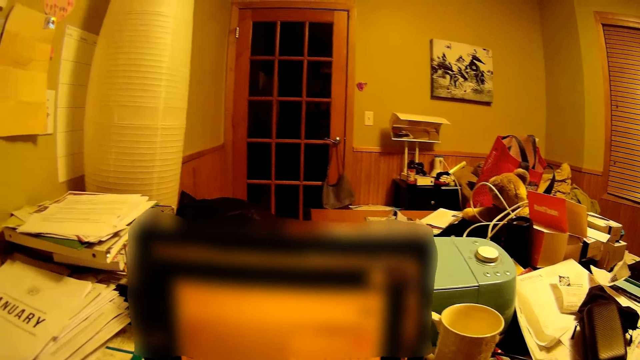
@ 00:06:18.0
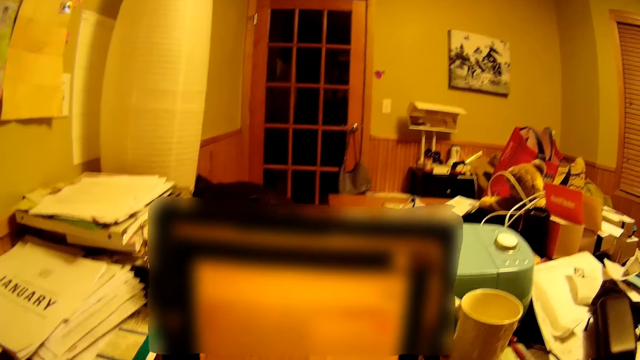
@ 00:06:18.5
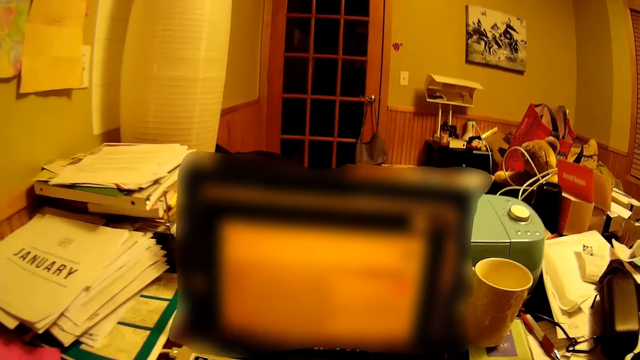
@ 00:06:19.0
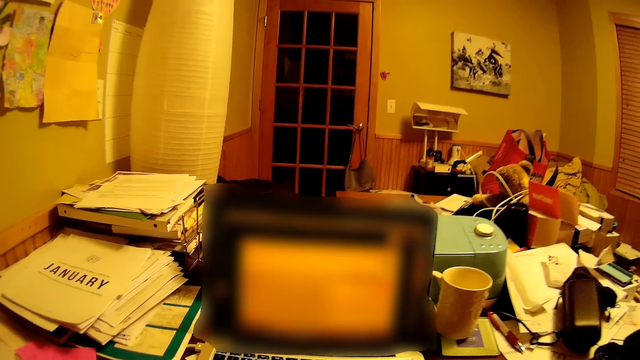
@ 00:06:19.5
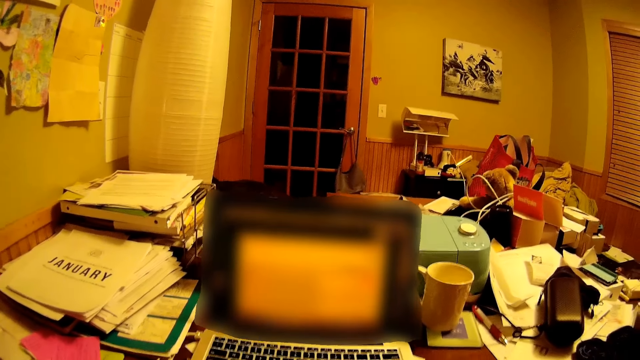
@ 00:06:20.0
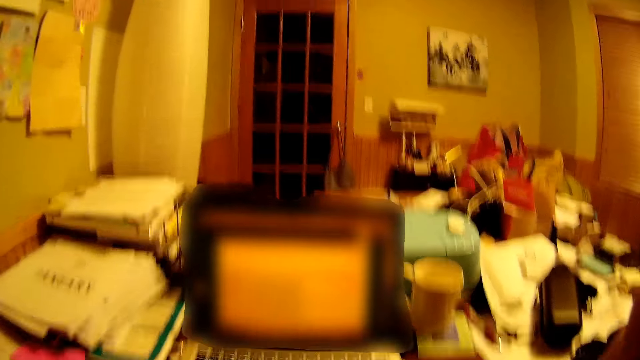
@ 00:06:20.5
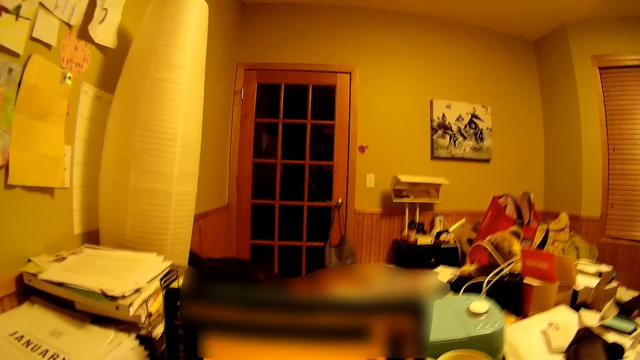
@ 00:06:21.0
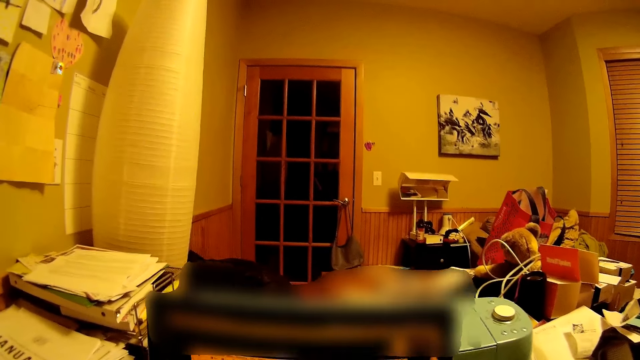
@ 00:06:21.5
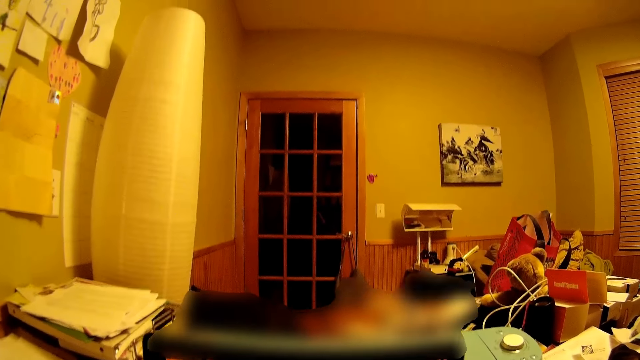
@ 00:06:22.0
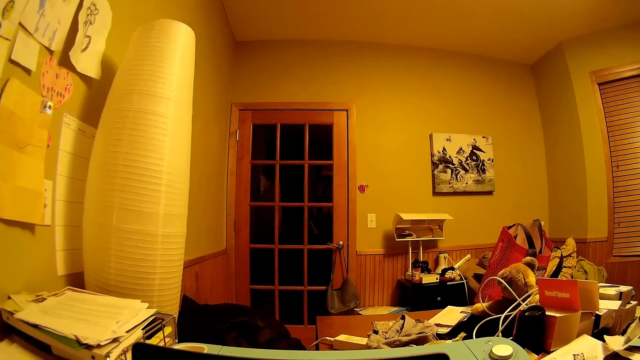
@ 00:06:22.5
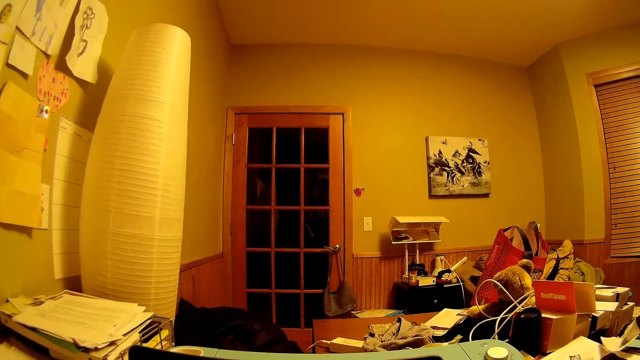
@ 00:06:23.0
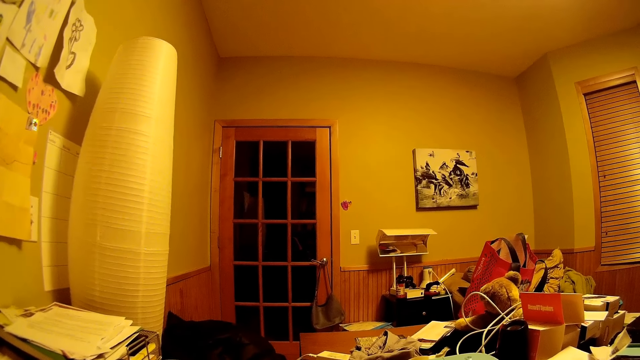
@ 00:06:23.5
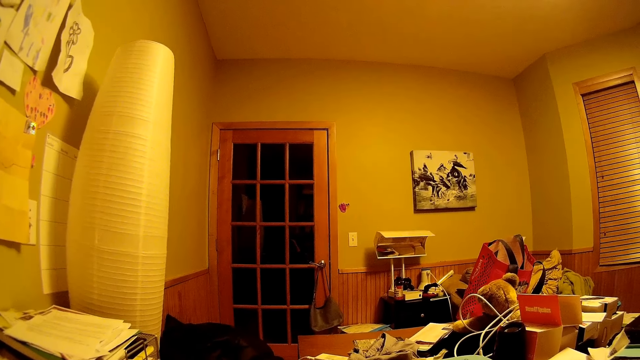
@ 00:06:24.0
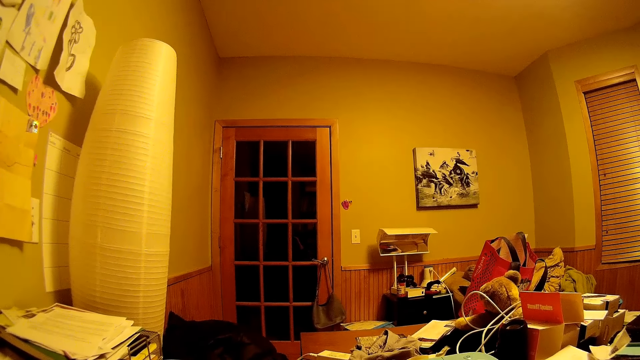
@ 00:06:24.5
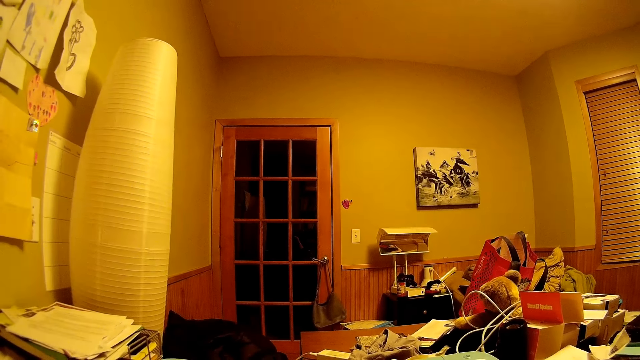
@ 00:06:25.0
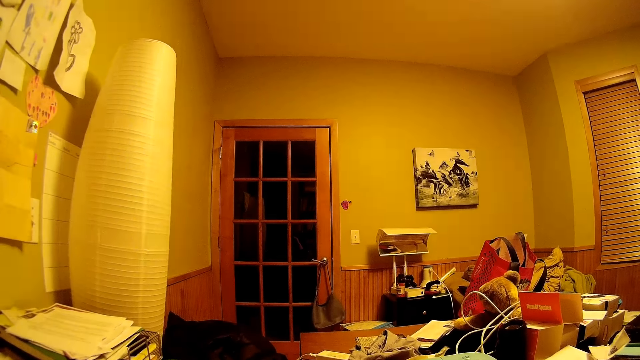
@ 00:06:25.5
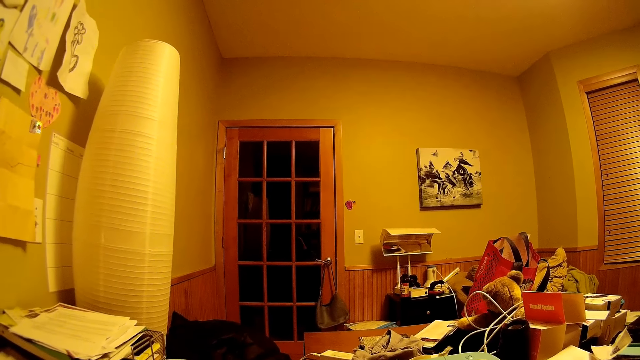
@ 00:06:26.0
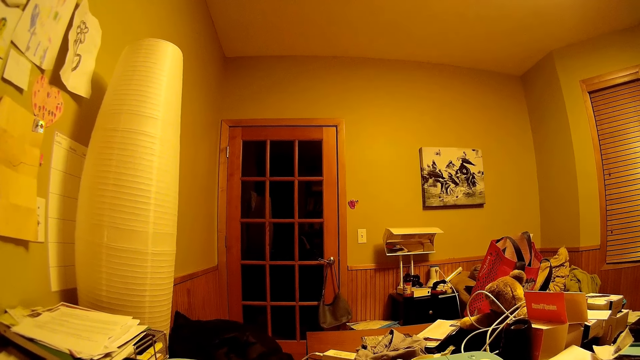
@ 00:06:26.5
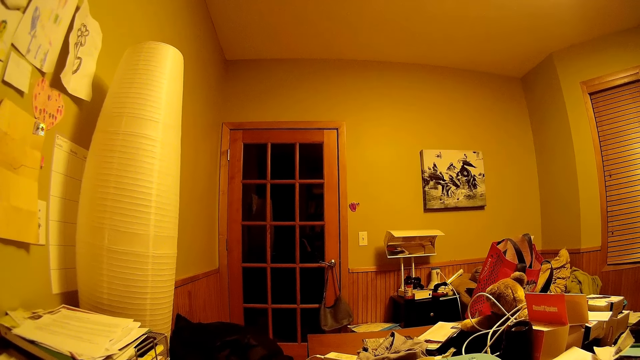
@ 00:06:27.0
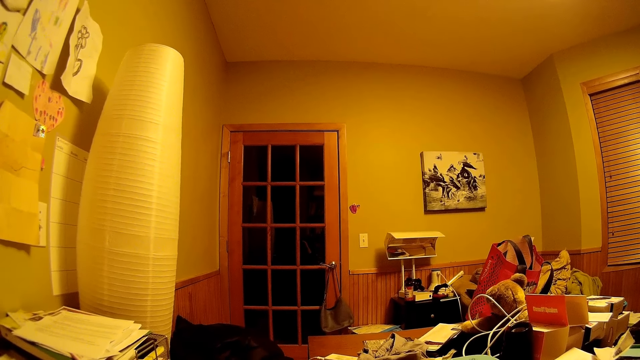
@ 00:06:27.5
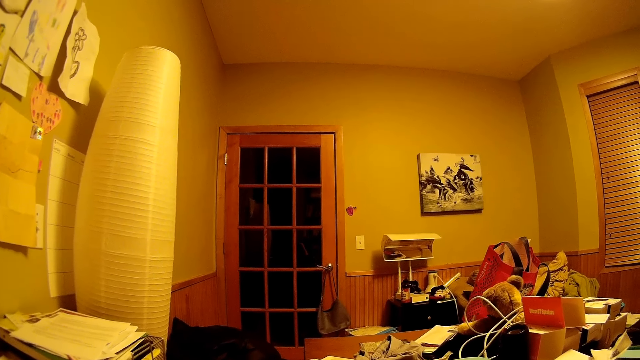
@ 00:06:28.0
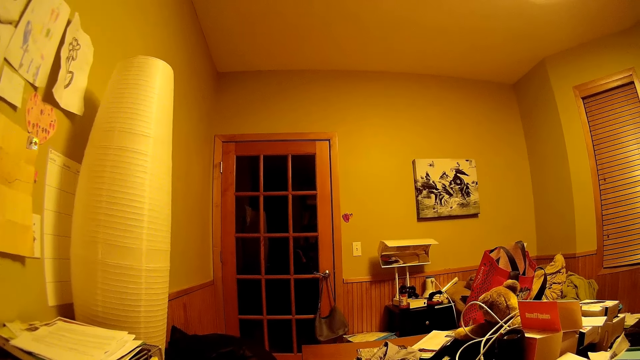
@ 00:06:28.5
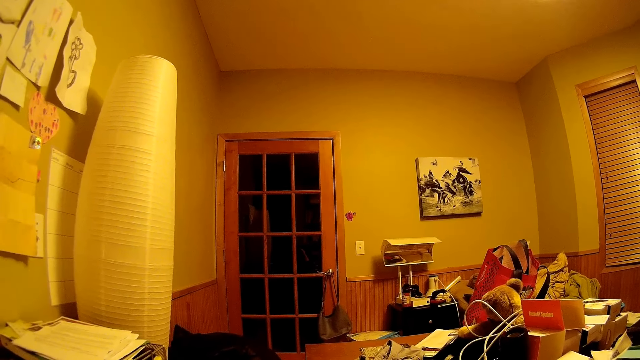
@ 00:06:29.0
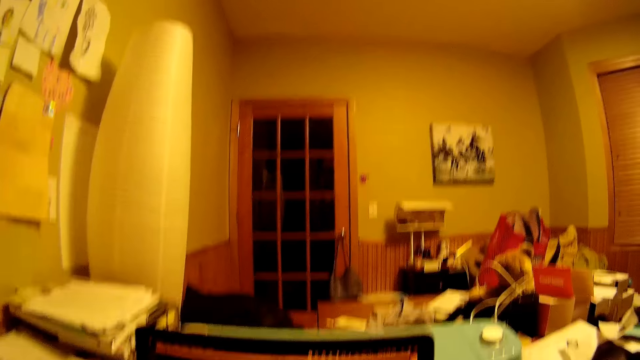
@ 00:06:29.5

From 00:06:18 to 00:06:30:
The camera wearer looks into the computer. They look around the room.

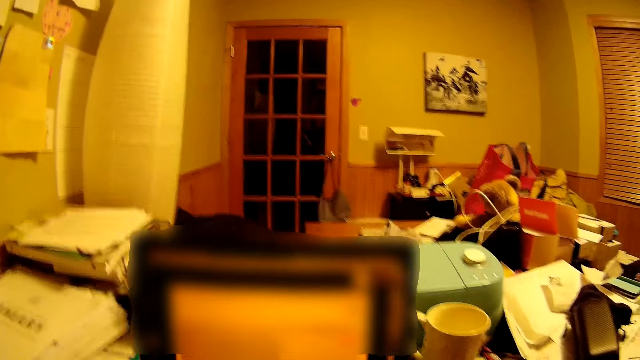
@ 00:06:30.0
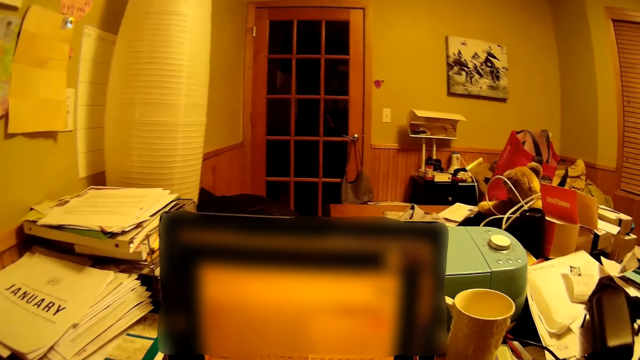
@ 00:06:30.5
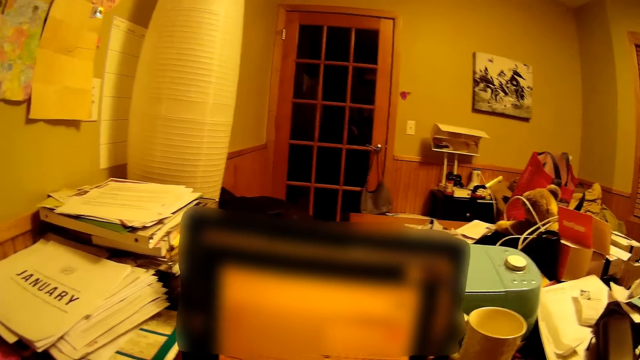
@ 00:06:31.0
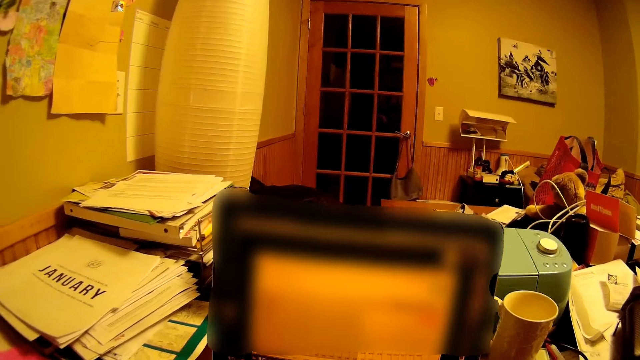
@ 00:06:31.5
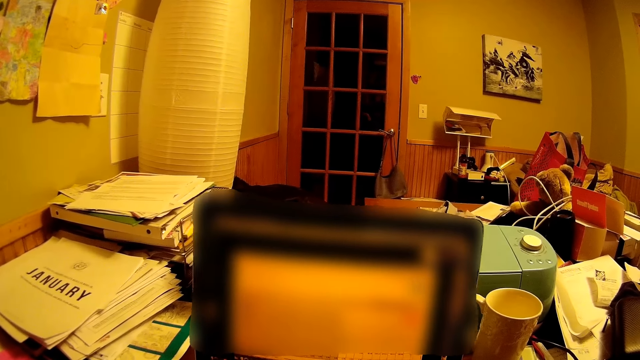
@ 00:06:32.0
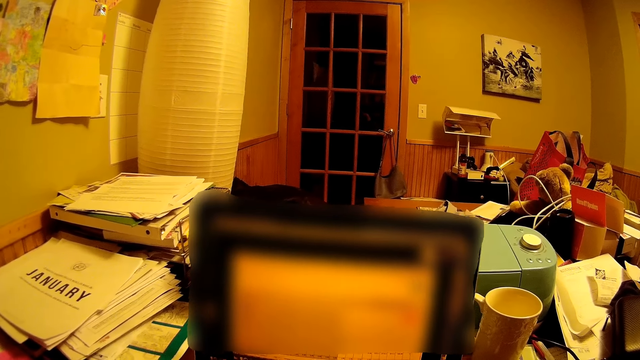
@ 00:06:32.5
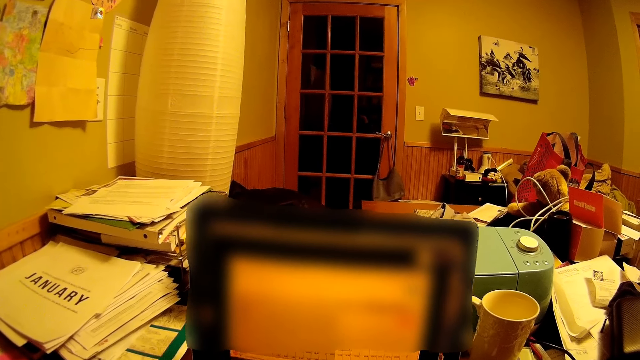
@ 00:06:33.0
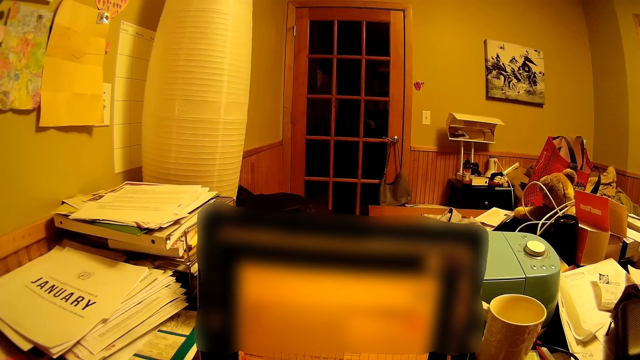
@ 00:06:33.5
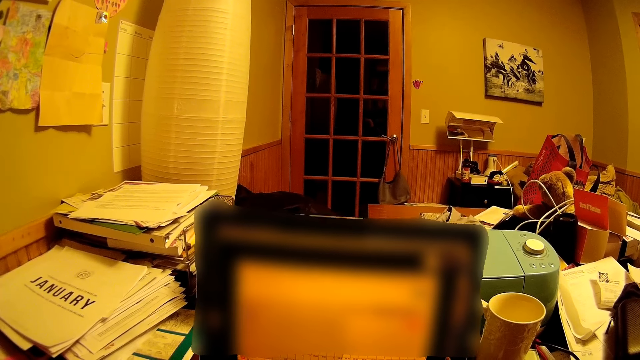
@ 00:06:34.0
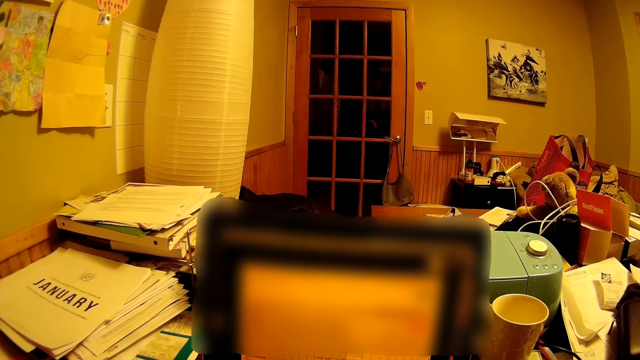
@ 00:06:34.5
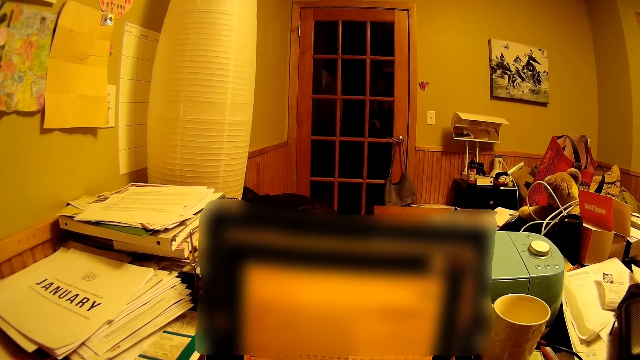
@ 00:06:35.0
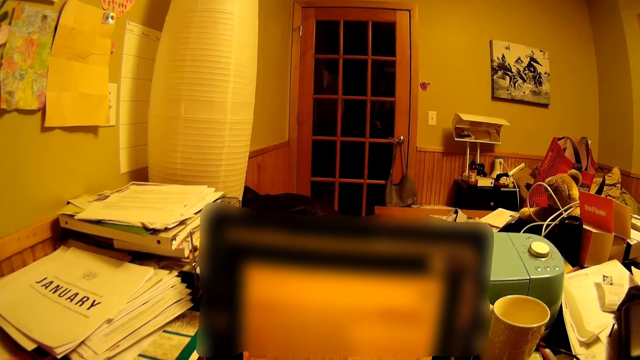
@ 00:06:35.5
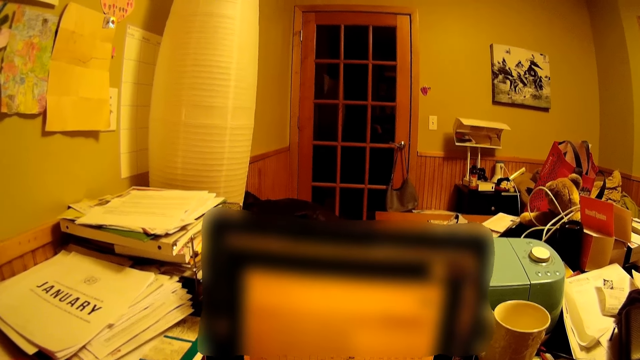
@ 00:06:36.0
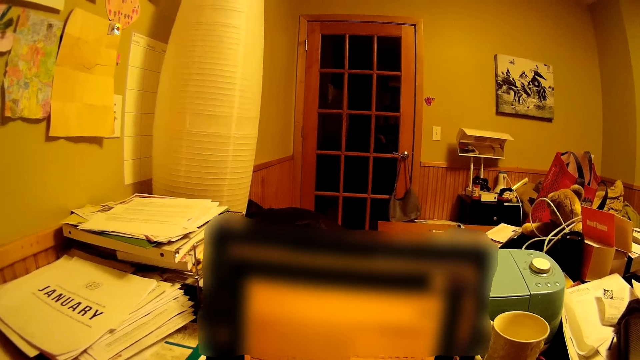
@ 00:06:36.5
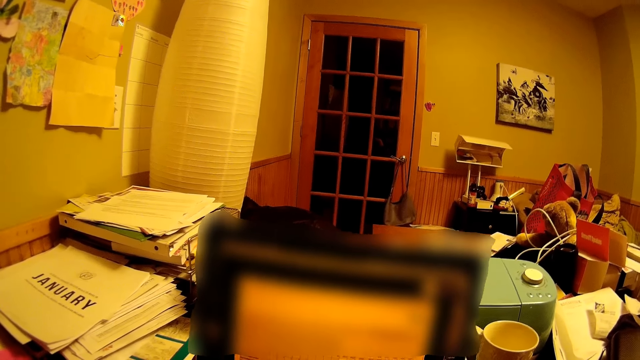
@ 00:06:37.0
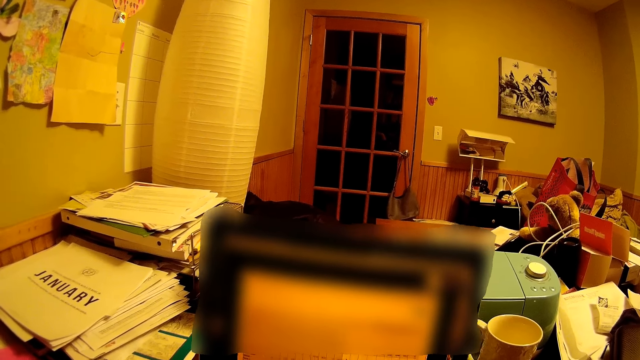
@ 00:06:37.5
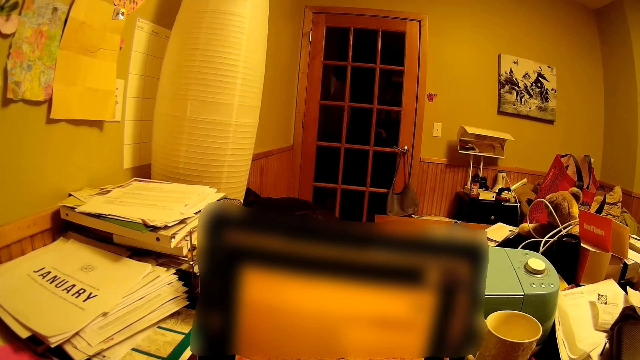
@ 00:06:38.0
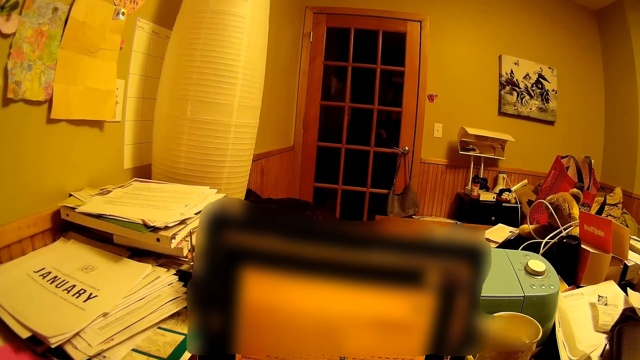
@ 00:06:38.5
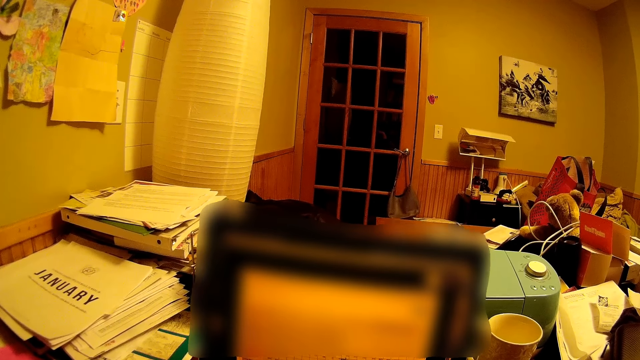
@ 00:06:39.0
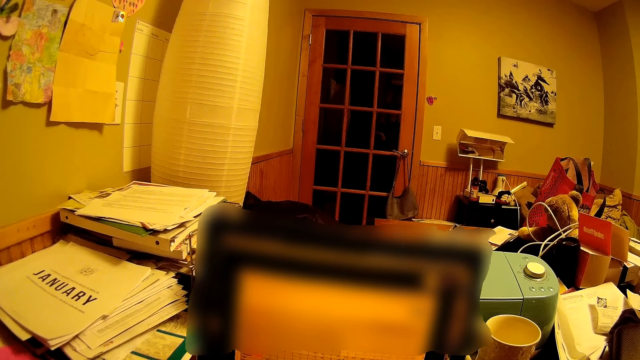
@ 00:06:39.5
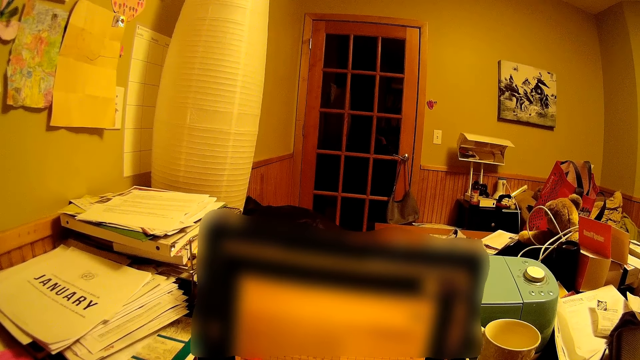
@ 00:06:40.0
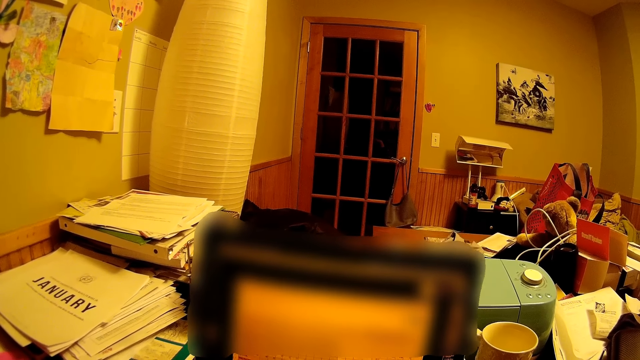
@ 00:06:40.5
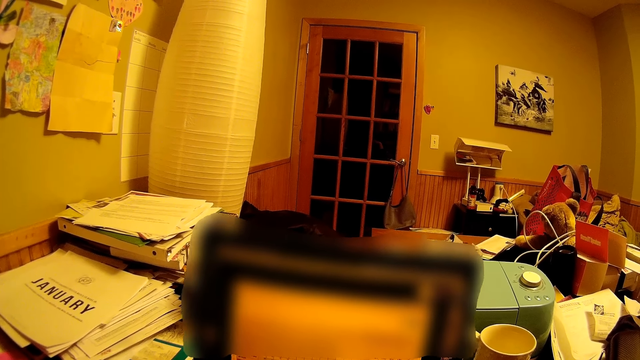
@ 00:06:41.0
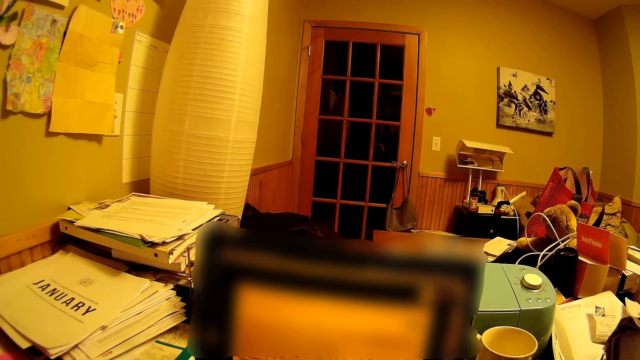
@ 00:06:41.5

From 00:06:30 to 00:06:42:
The camera wearer looks into the computer.
